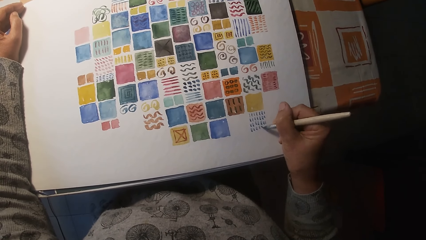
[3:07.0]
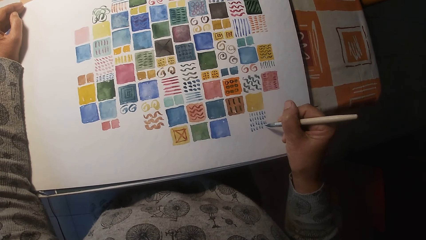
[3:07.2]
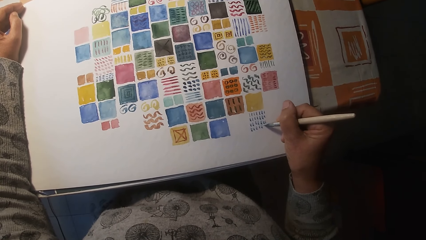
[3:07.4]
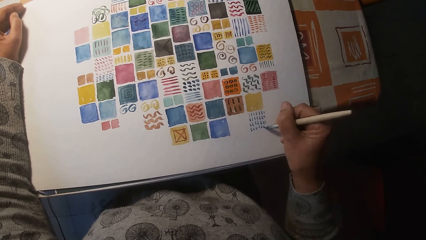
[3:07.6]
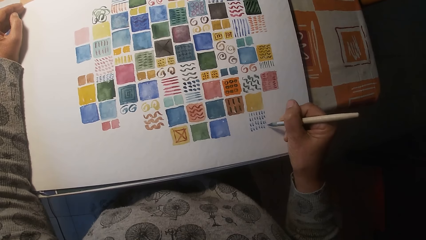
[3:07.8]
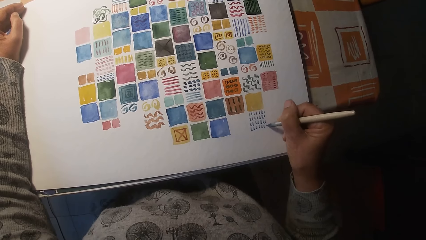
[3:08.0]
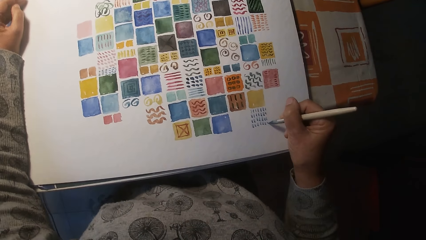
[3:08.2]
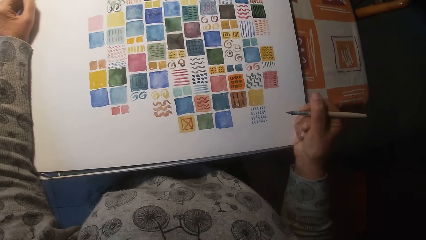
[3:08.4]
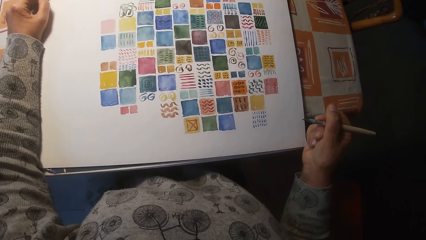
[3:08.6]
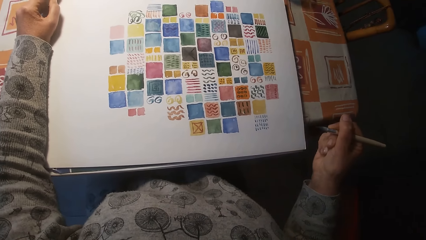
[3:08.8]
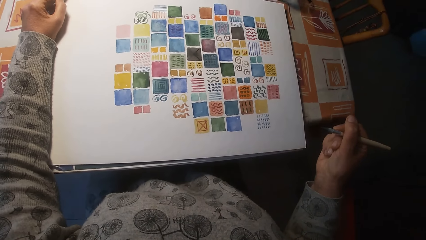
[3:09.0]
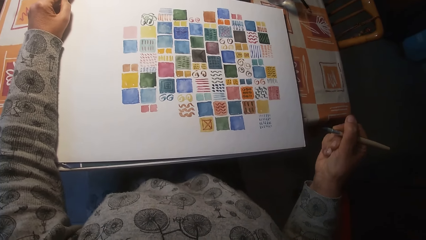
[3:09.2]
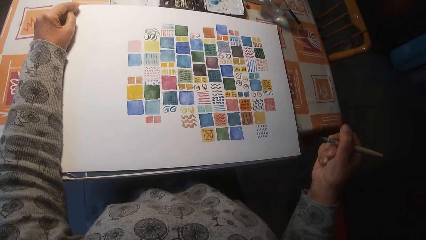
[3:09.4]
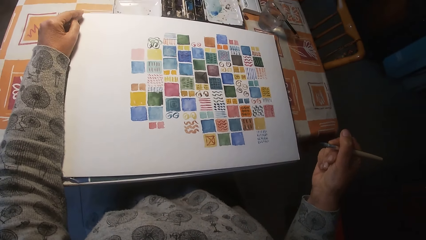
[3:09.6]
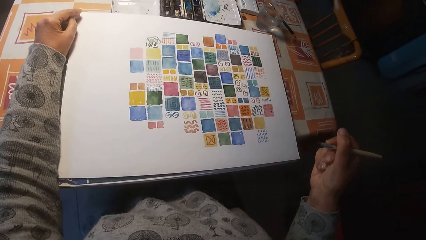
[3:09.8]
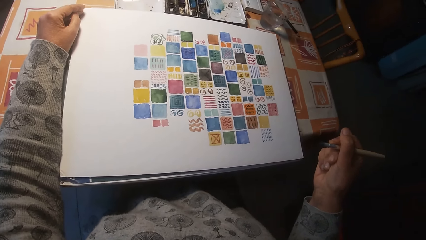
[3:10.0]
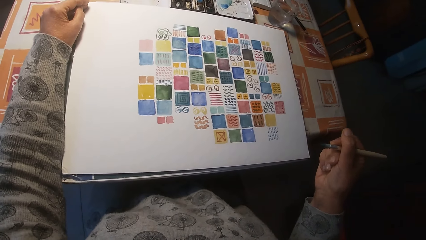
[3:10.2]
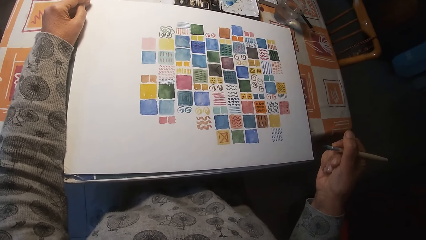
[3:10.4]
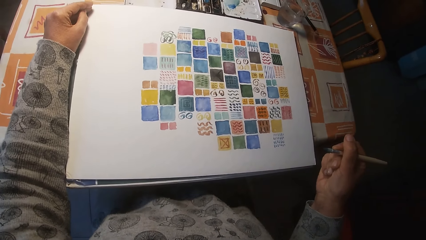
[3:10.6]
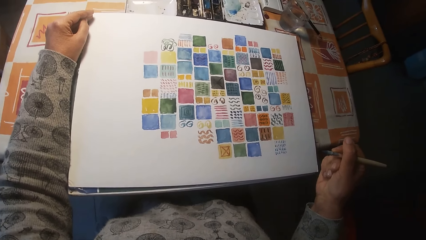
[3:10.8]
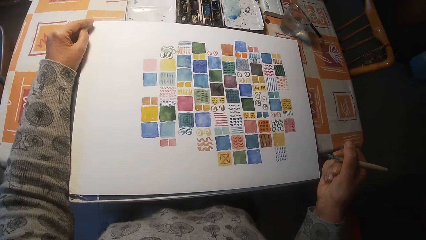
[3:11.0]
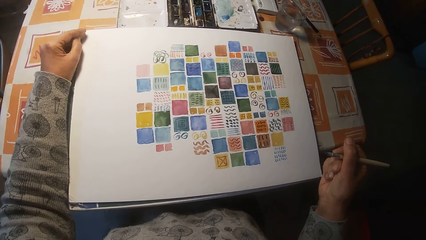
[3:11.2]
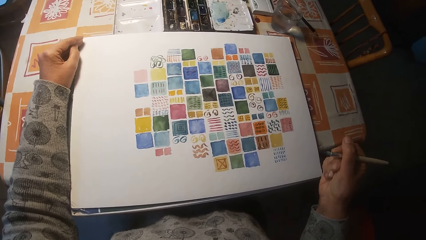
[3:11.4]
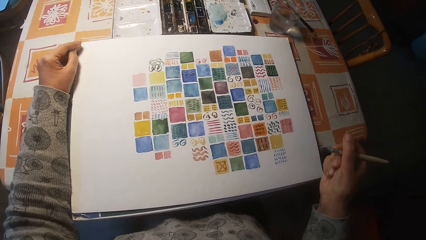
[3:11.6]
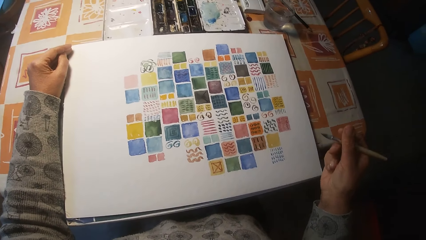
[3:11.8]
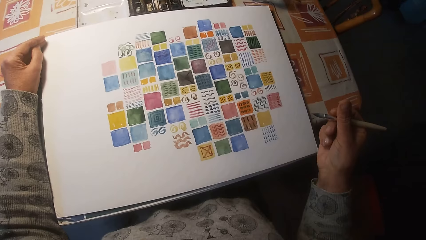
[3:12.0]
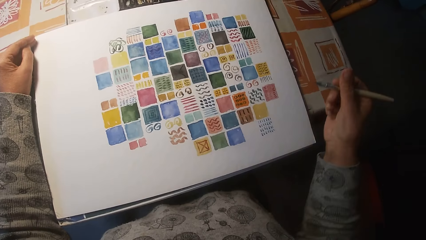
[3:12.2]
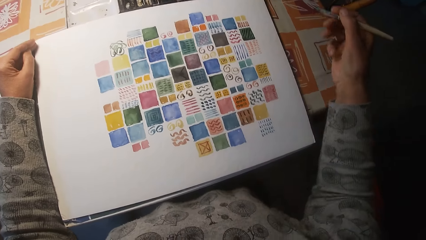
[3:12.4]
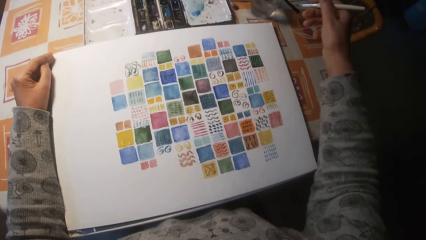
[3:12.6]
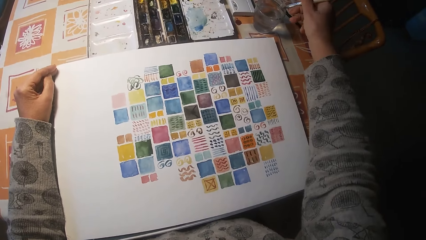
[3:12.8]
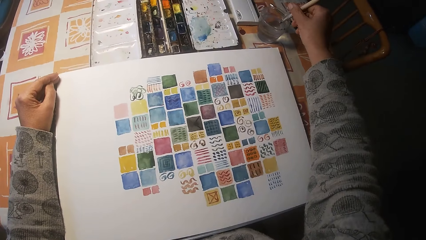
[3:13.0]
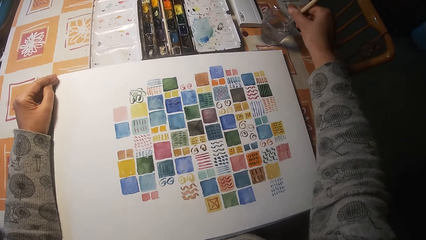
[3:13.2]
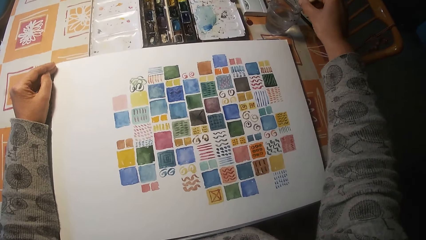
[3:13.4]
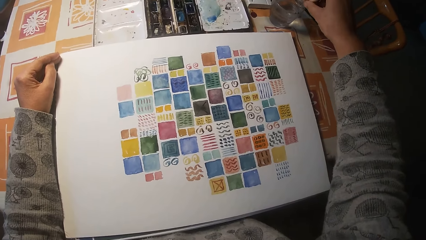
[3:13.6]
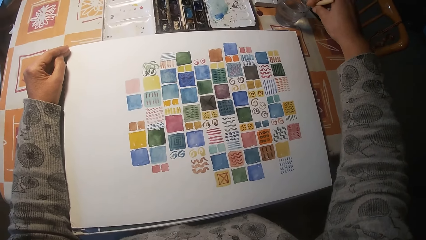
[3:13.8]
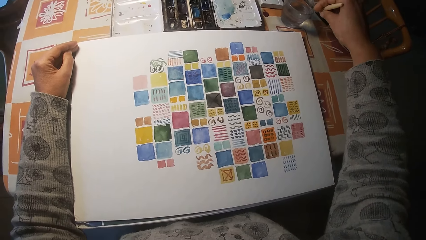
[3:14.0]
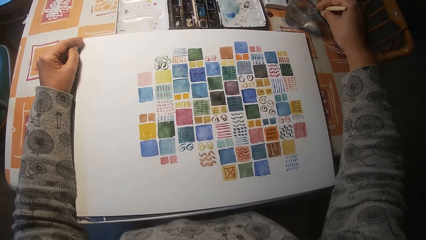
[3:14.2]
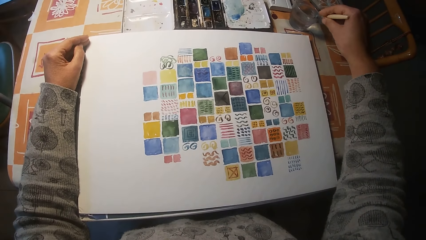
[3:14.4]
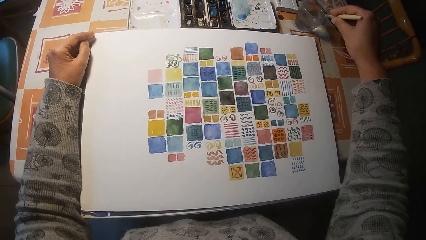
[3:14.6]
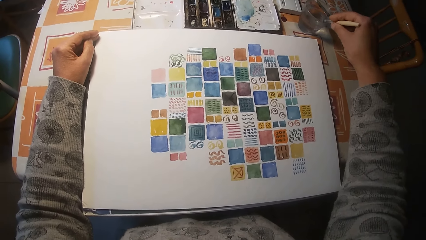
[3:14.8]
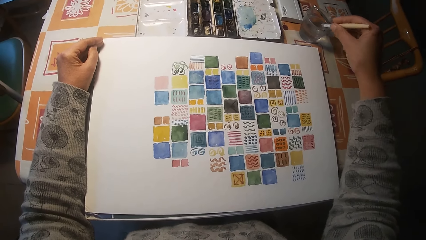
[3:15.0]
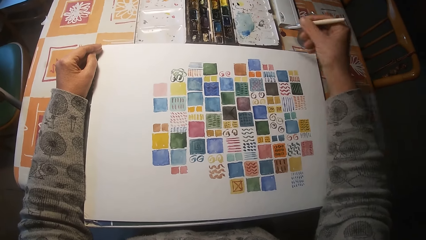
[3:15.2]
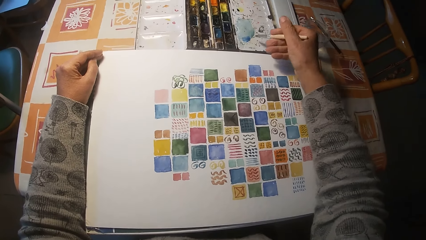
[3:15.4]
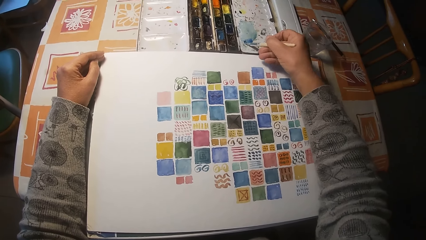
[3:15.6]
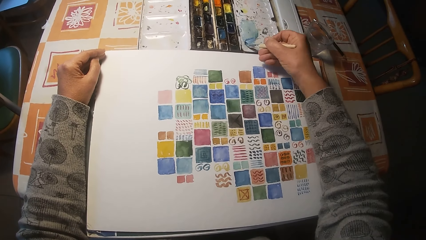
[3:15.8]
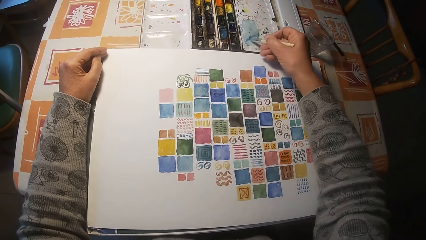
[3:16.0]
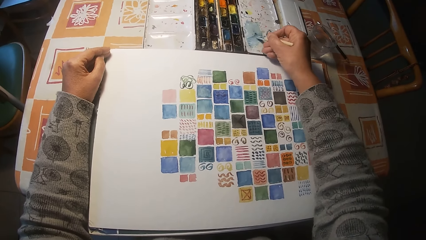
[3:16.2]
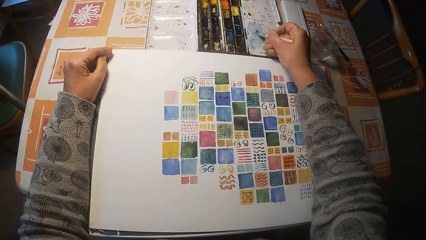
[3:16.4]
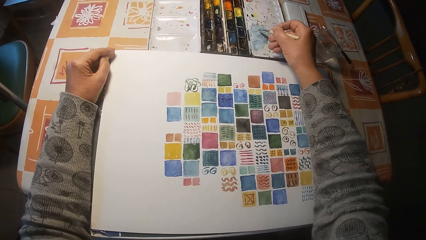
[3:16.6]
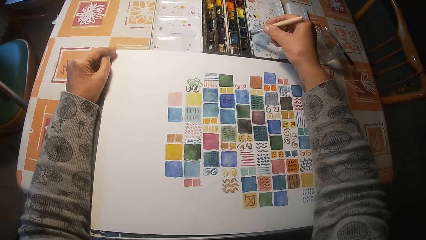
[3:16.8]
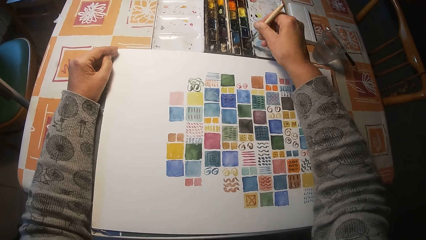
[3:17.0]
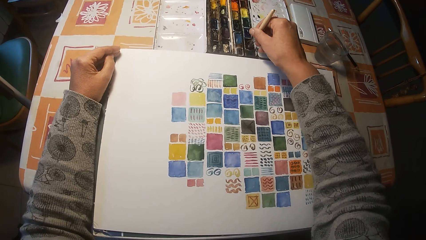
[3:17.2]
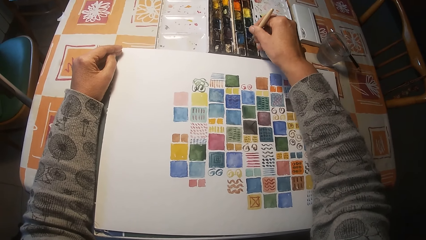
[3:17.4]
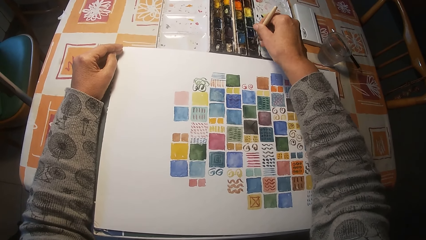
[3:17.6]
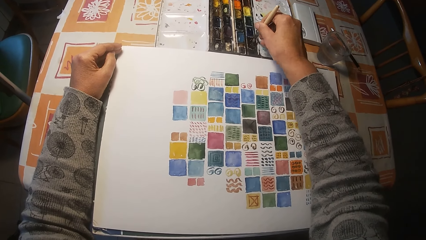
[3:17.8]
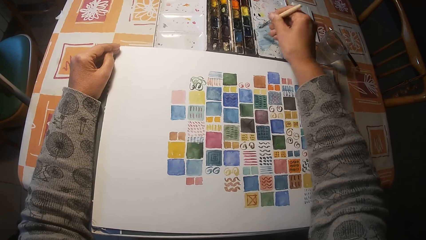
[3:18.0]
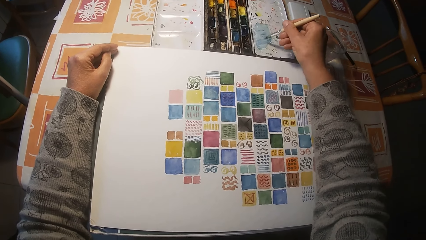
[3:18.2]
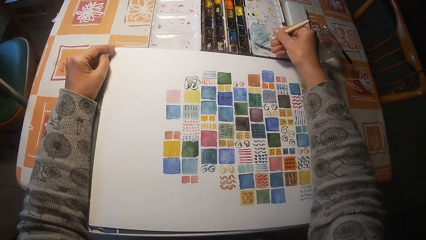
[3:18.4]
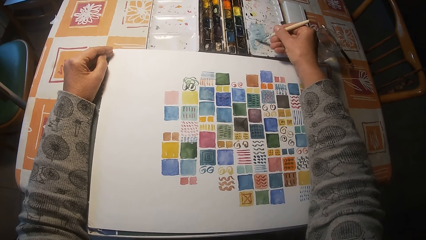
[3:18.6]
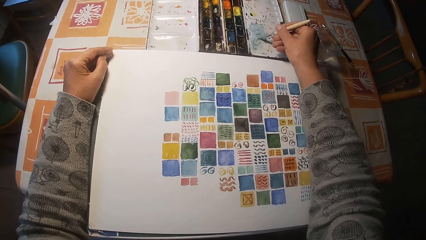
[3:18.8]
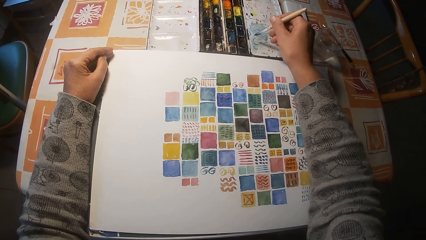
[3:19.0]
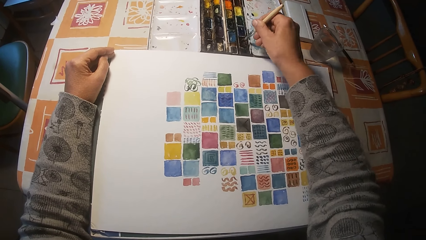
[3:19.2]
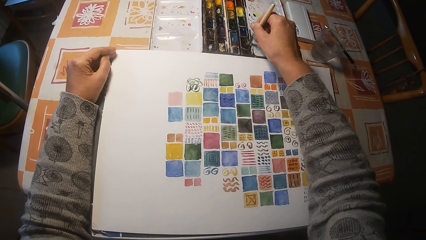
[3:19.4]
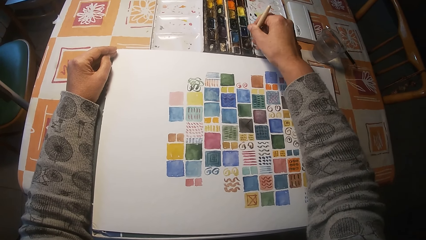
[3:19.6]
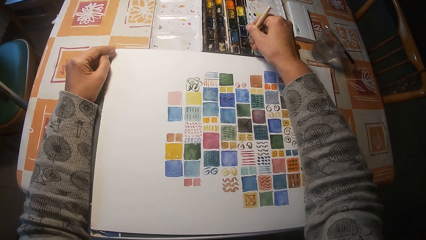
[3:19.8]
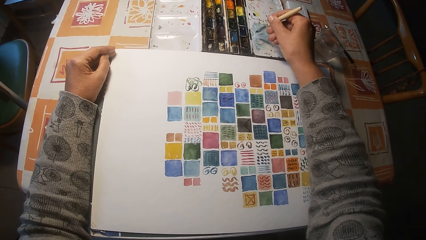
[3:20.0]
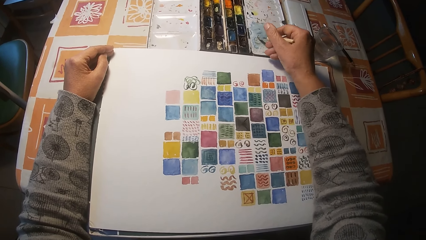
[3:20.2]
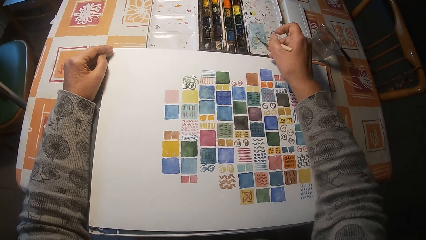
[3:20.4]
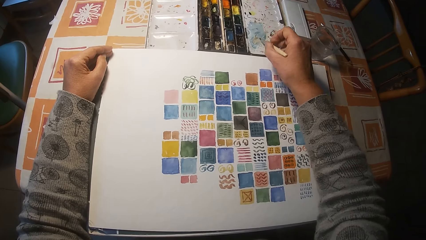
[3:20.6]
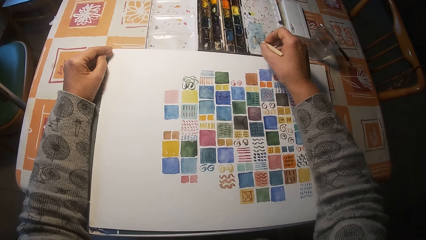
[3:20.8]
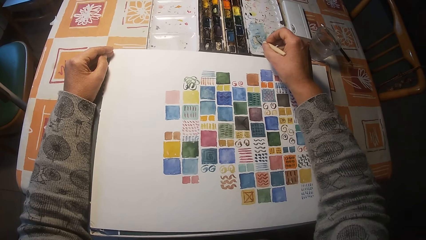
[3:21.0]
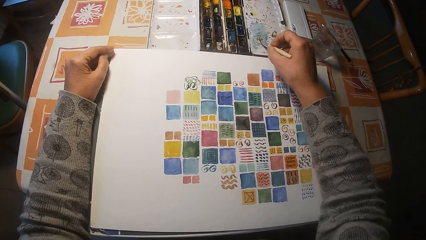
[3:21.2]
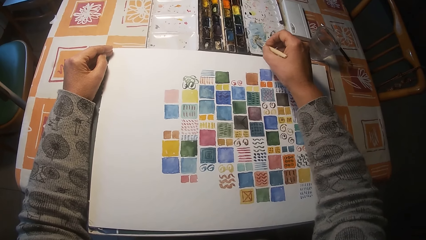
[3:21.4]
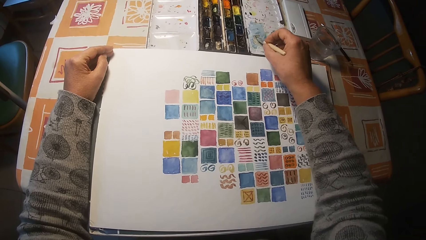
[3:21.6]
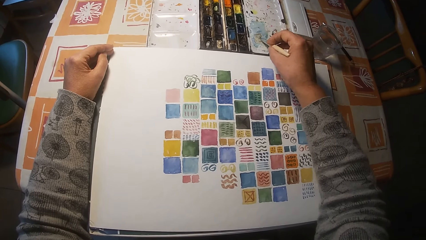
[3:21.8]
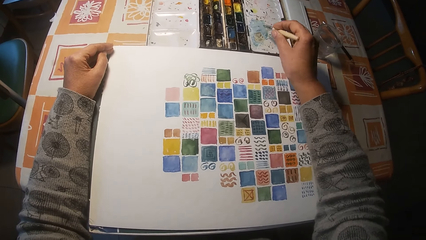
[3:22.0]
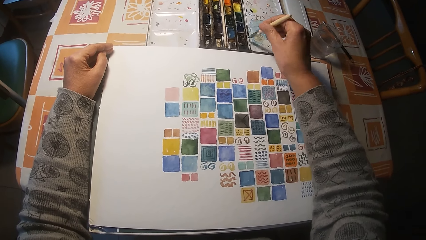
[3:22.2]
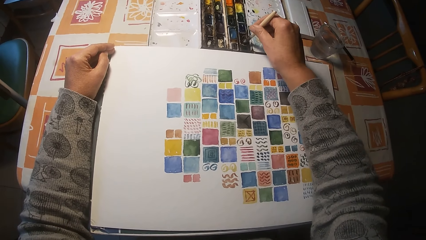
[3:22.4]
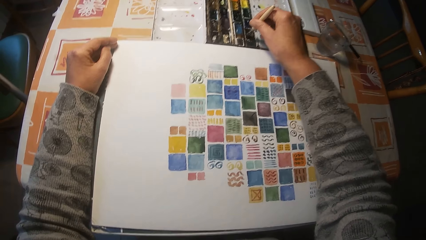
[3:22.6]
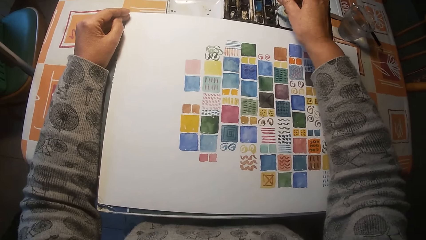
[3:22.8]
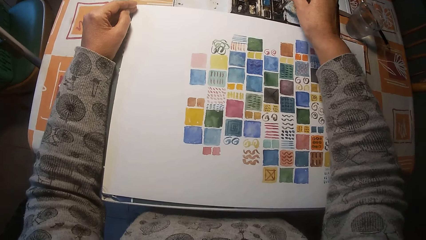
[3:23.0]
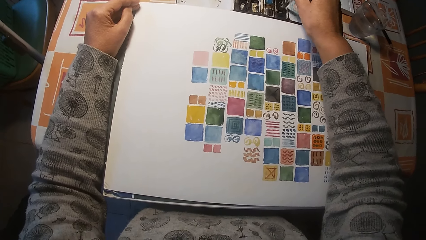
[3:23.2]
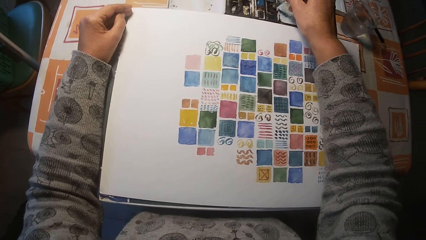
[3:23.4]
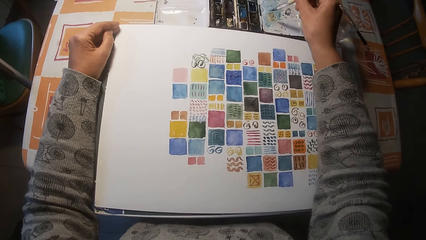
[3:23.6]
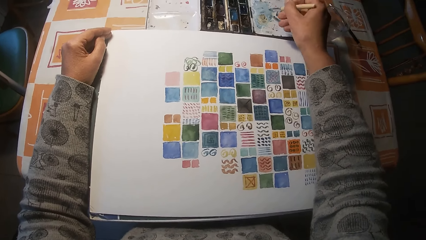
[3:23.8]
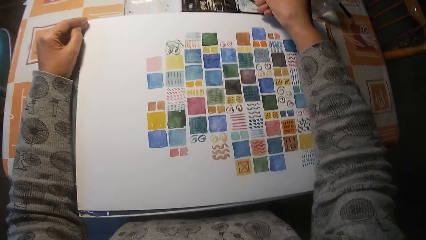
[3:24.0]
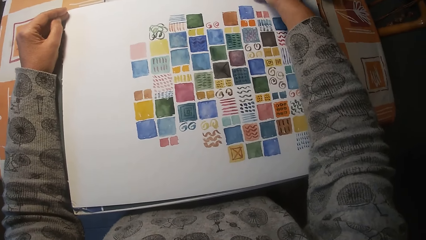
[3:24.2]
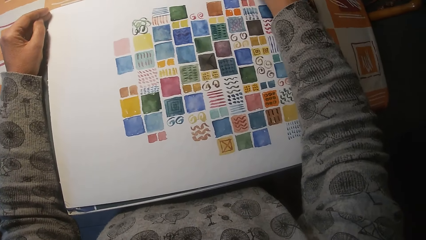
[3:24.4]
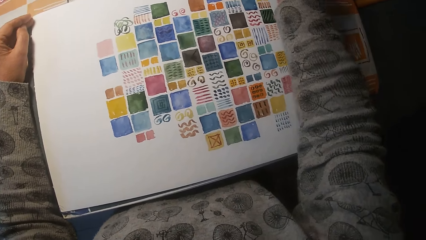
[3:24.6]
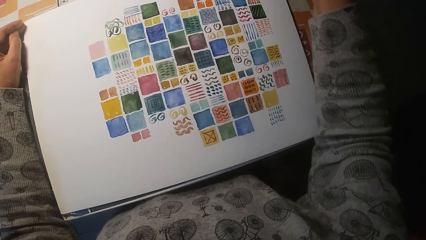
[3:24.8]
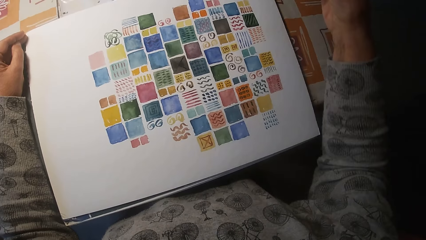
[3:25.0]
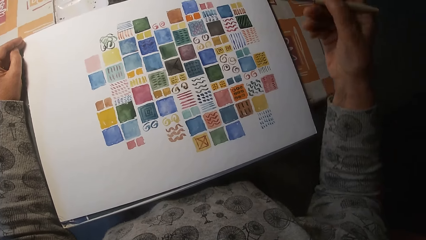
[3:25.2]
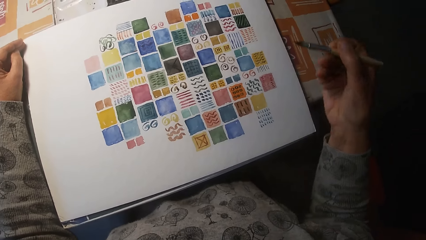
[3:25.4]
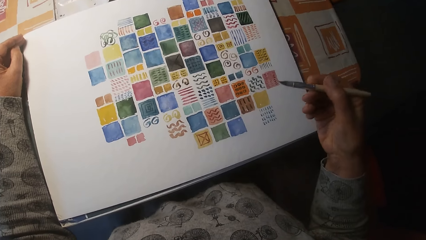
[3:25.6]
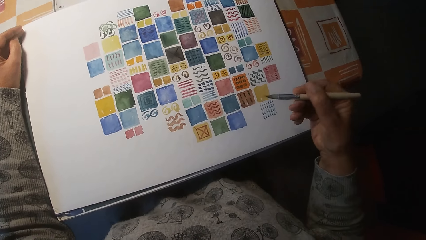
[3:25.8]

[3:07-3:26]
The camera wearer looks at the painting. He dips the paint brush in his right hand in the cup on the table. He paints the cover of the paint palette on the table with the paint brush in his right hand. He dips the paint brush in his right hand in the paint palette on the table. He paints the cover of the paint palette on the table with the paint brush in his right hand. He dips the paint brush in his right hand in the paint palette on the table. He paints the cover of the paint palette on the table with the paint brush in his right hand. He dips the paint brush in his right hand in the paint palette on the table. He paints the cover of the paint palette on the table with the paint brush in his right hand.
